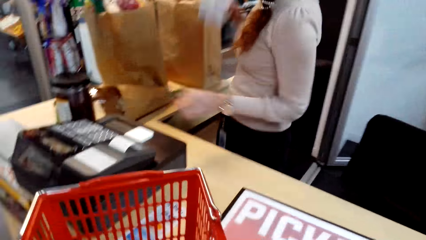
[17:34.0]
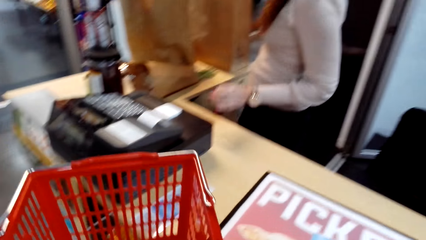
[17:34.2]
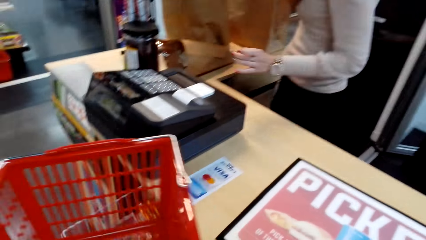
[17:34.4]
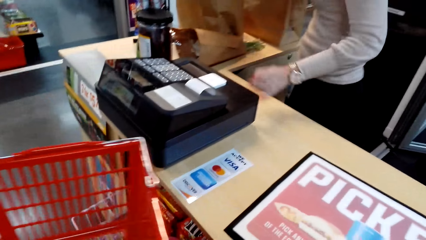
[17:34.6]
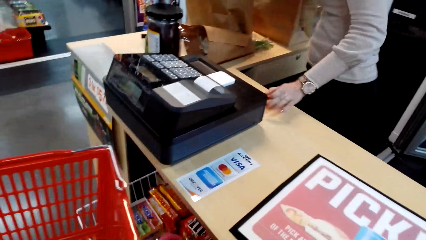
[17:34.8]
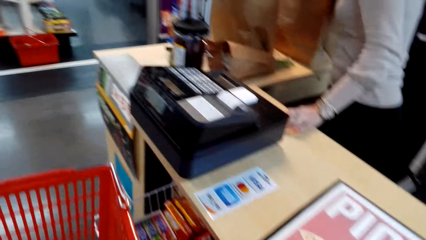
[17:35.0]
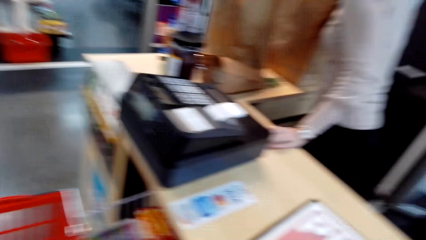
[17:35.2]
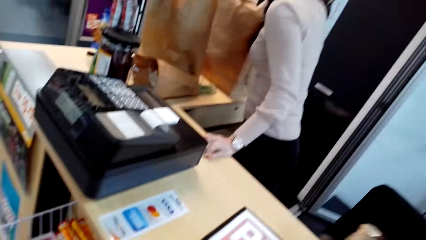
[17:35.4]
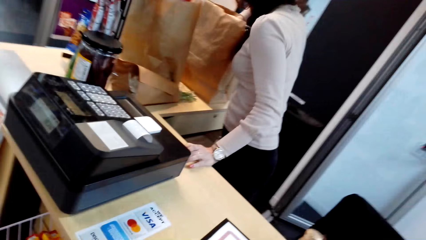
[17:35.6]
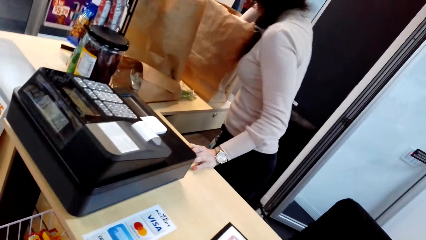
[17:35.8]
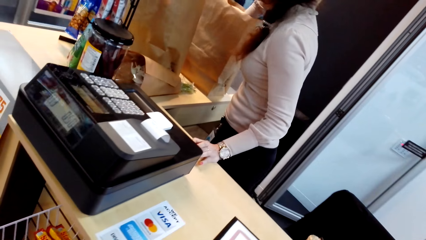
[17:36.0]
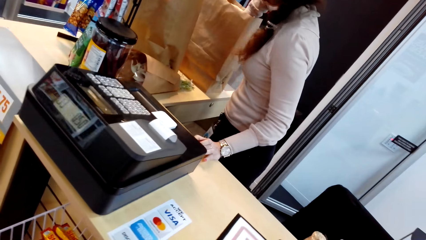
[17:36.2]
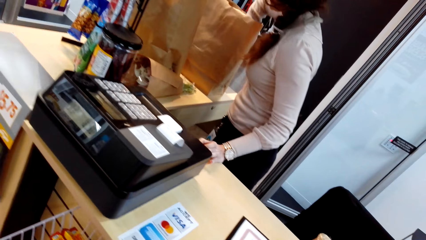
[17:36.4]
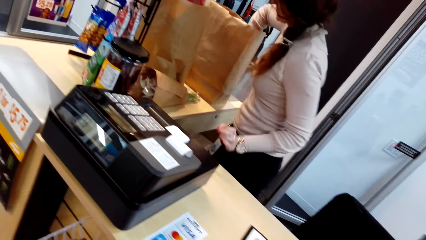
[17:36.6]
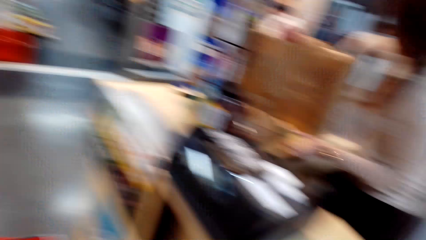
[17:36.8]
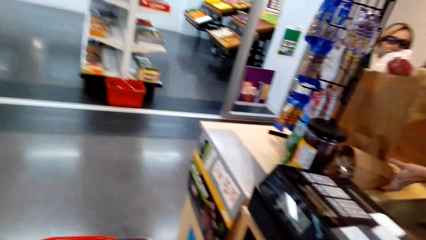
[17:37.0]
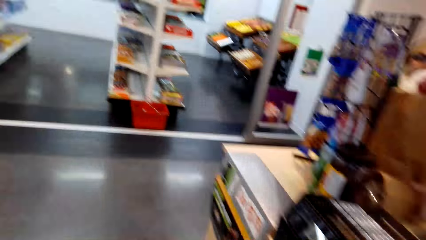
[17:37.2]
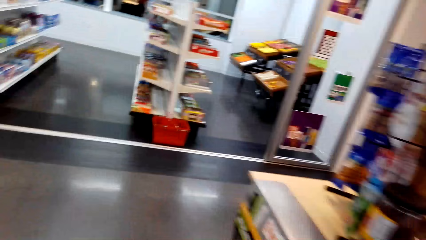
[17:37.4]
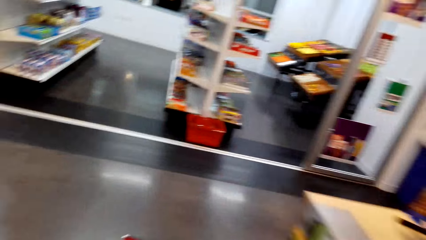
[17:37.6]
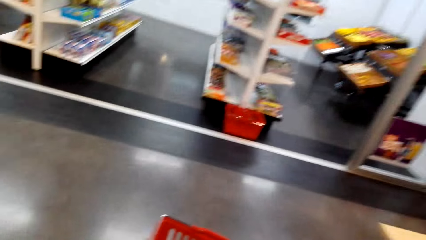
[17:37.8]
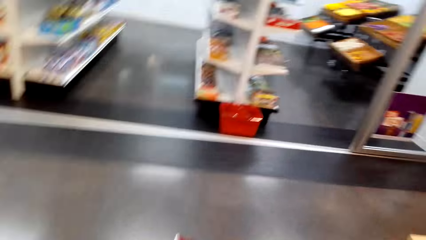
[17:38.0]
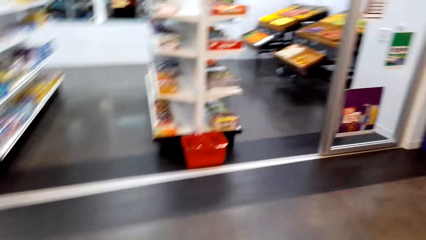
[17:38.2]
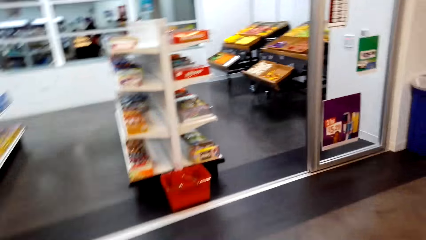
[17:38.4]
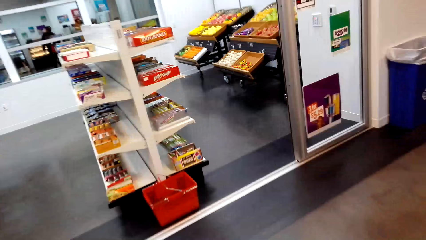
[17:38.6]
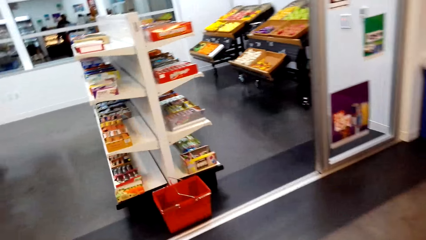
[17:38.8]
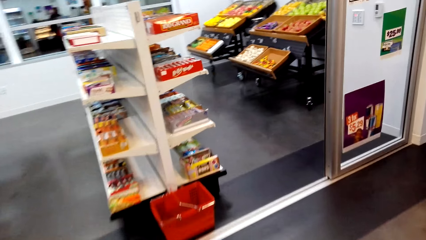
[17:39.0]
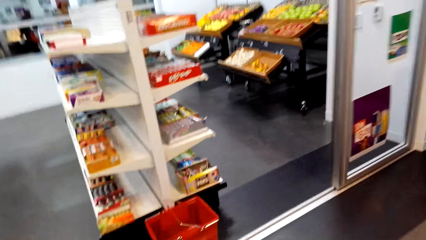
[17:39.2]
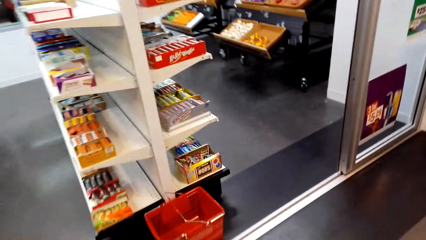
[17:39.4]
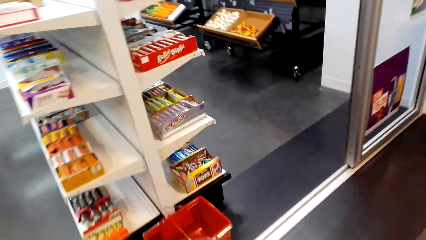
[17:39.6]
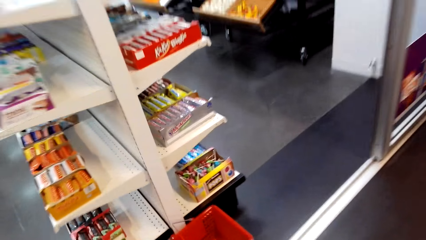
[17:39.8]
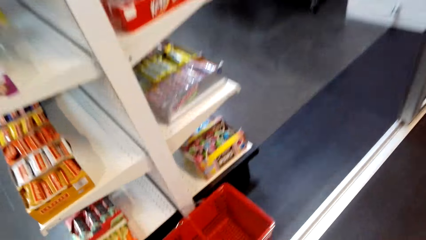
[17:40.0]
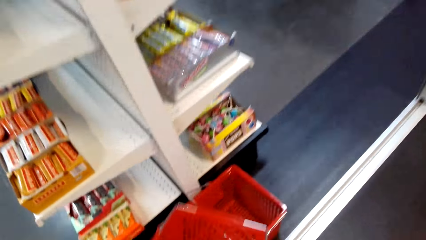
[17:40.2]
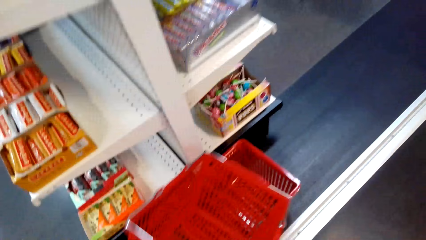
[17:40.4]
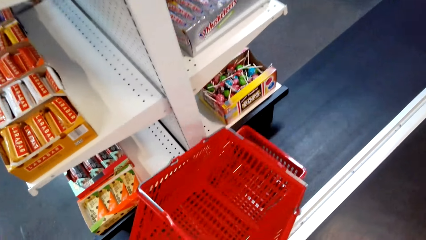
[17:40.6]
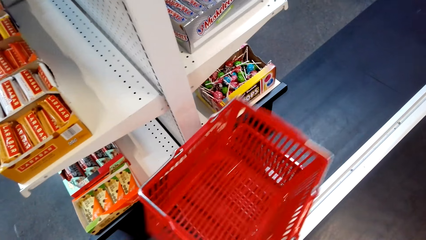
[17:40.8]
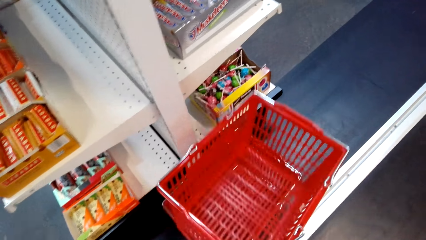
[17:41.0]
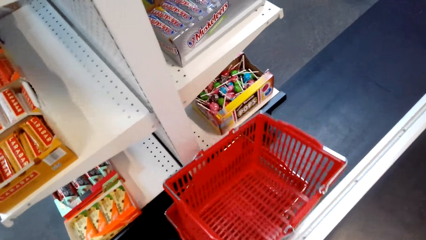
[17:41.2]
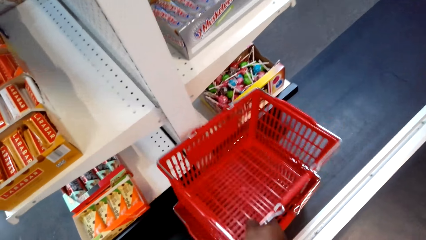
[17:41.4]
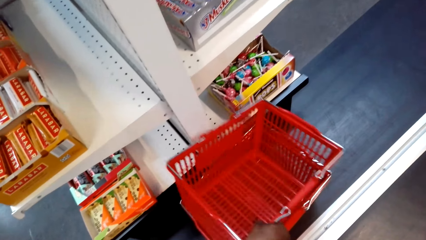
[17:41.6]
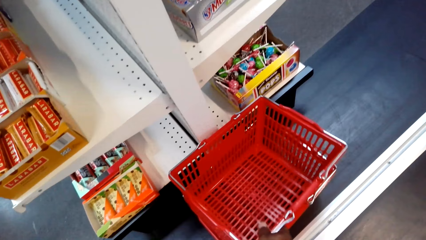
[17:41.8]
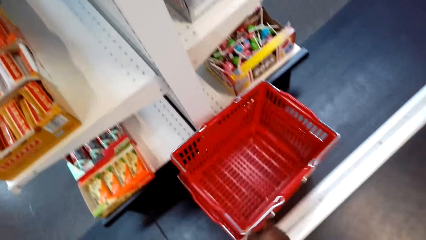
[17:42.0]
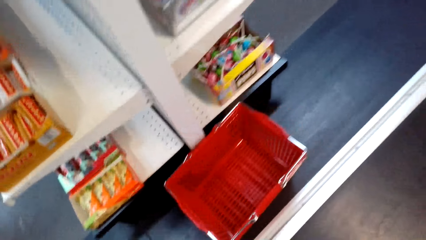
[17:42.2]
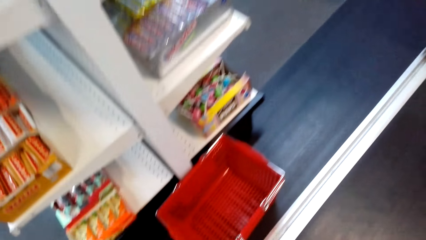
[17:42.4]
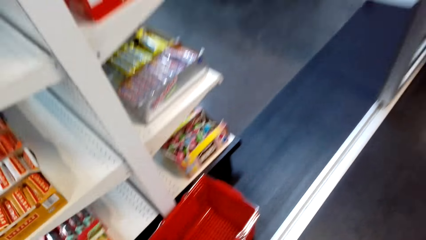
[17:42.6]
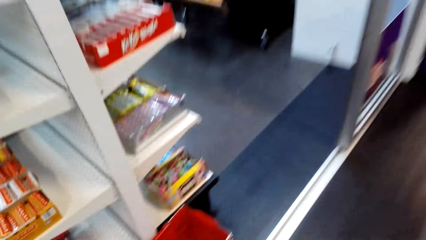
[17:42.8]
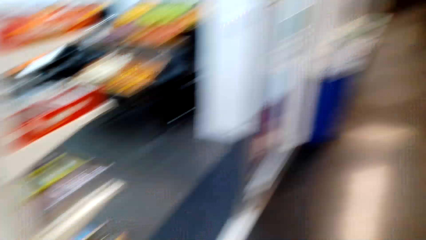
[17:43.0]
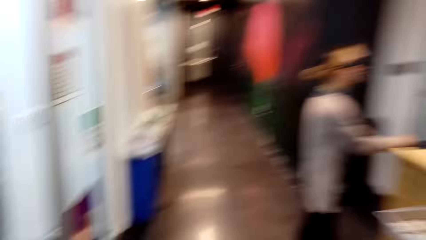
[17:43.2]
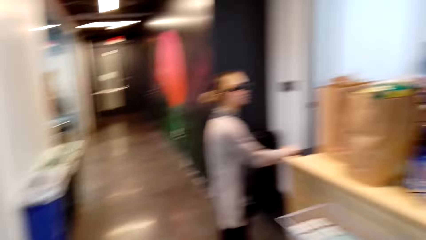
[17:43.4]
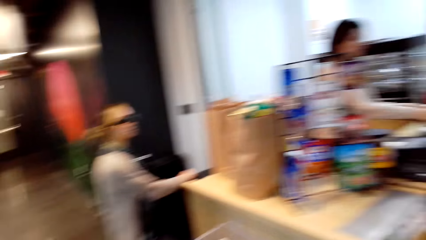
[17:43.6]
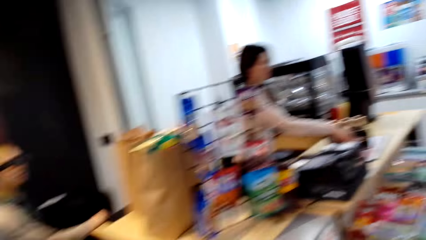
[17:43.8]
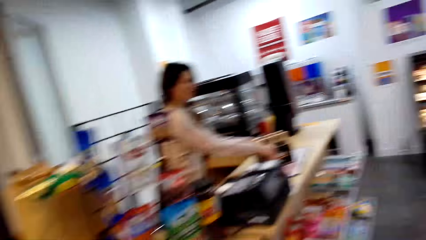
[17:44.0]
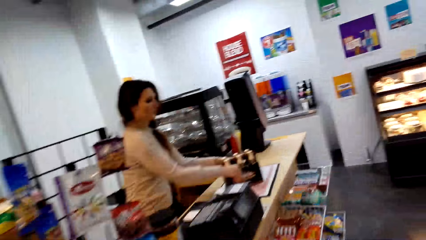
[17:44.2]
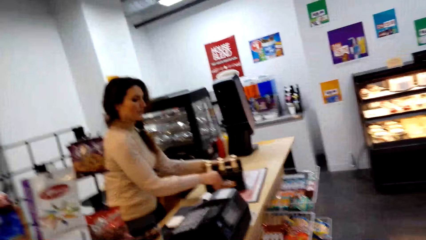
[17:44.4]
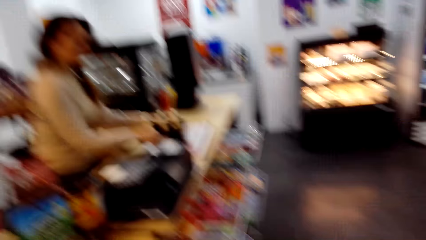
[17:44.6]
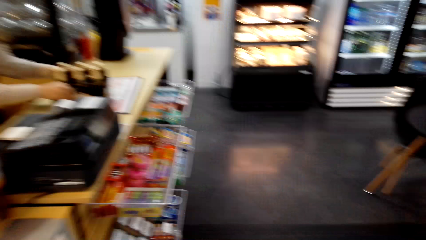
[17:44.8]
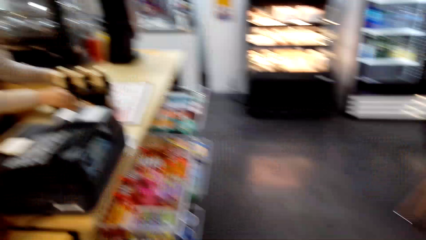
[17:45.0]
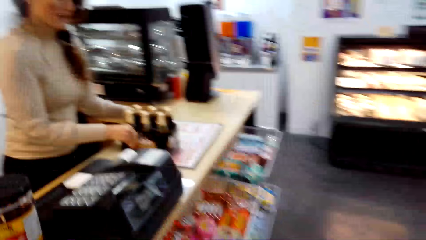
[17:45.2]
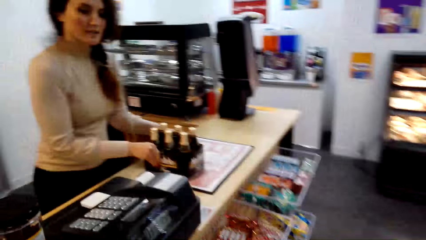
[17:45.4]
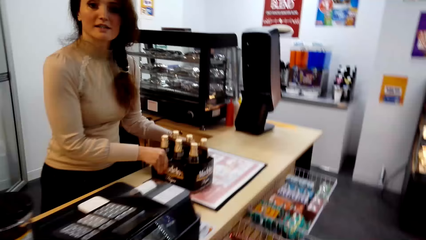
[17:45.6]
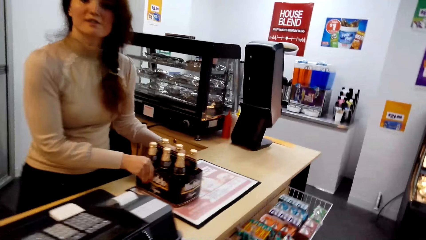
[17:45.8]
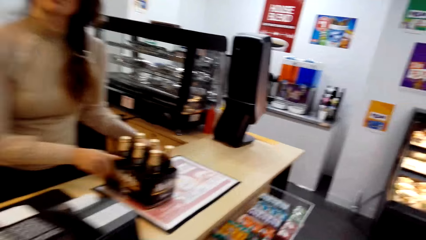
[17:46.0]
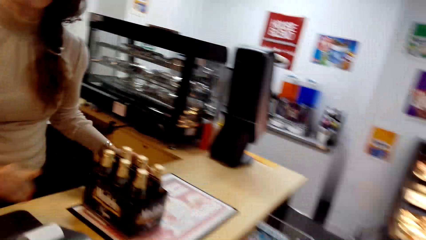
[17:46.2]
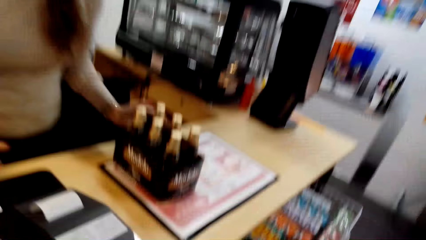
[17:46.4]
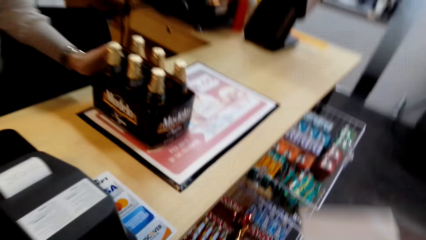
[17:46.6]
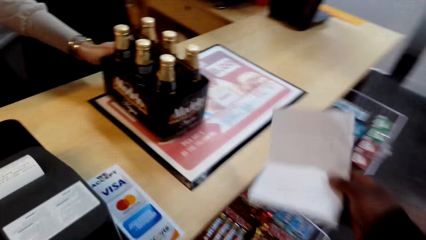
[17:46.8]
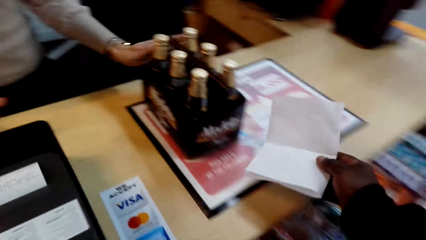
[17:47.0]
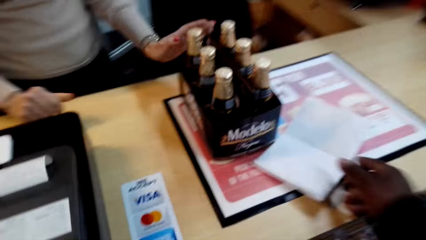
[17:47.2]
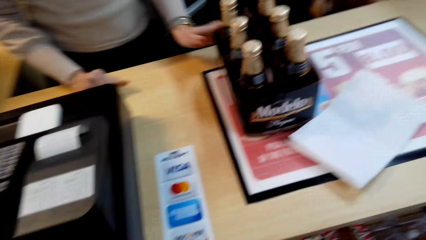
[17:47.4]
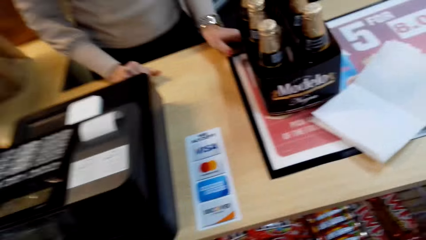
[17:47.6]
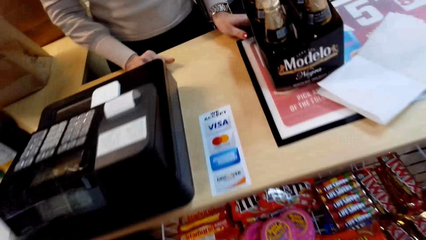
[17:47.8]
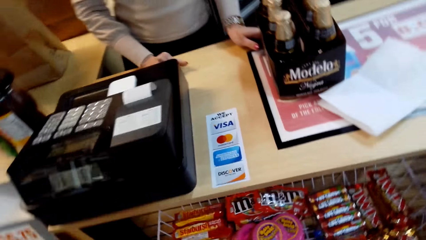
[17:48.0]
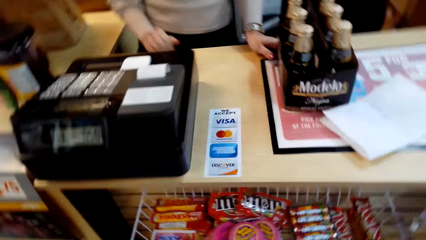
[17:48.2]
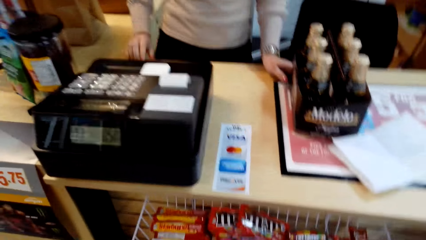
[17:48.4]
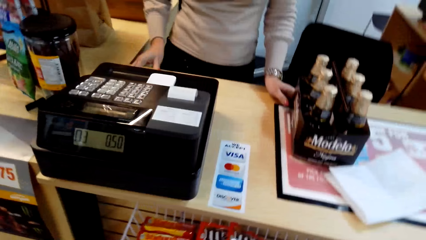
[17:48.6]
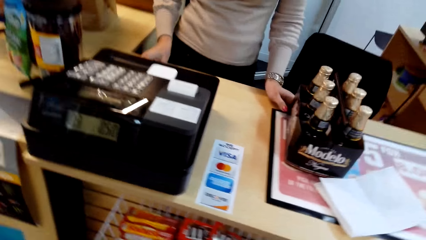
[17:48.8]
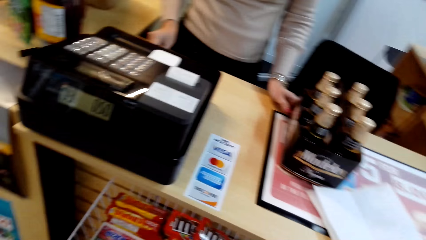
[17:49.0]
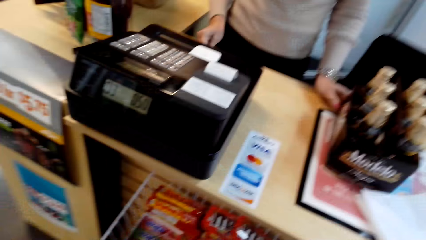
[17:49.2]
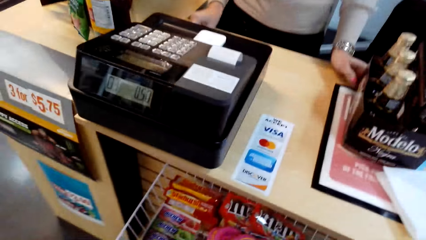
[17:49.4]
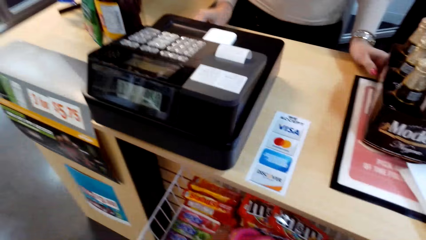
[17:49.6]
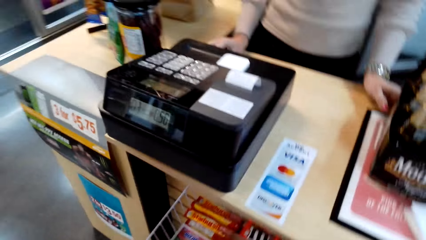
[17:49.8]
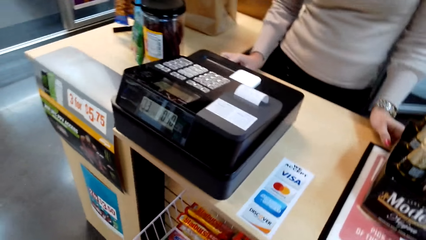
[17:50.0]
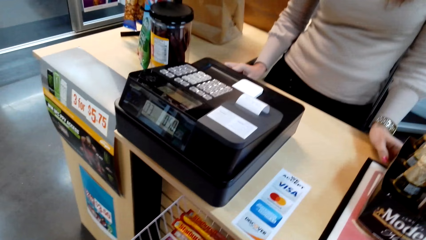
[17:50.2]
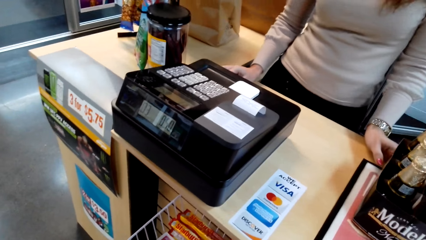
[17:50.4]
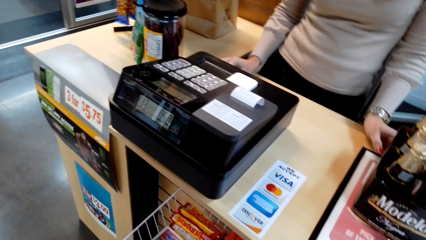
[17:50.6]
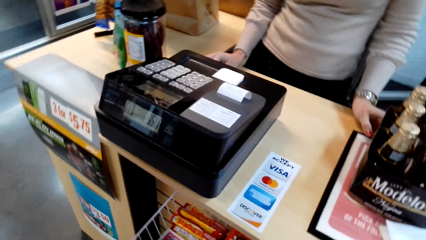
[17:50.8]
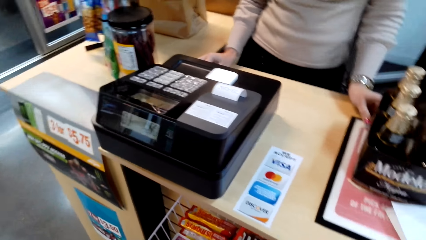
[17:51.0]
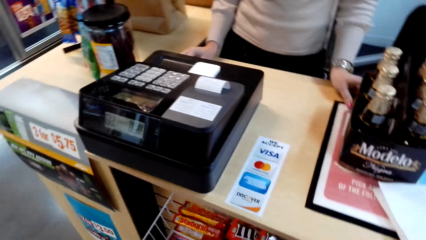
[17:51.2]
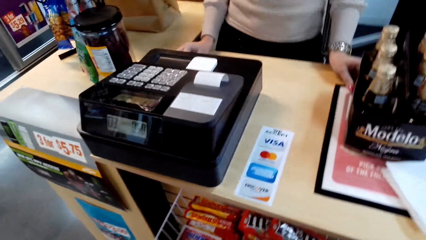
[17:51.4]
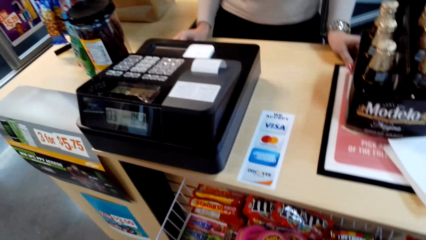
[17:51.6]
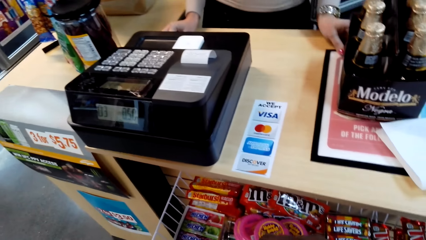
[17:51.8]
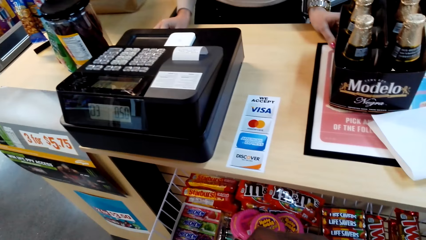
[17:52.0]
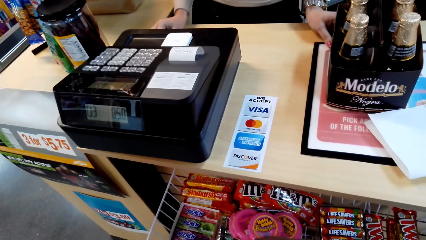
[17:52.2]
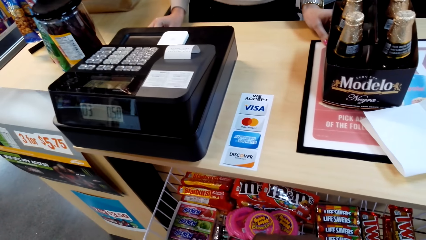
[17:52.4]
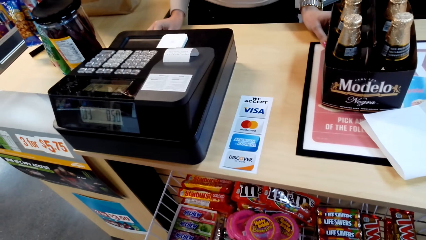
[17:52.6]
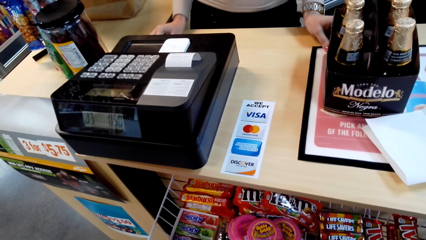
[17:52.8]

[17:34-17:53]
A person places the packet of noodles on the packaging bag. The camera wearer drops the shopping basket. They walk in the supermarket from the counter. They drop the shopping basket. They put the cart on top of the cart. Another person stands near the counter. The first person touches the pack of drinks at the counter. The camera wearer walks back to the counter. They drop the paper on the counter. They put a booklet on the counter. The first person operates the cash register machine.
